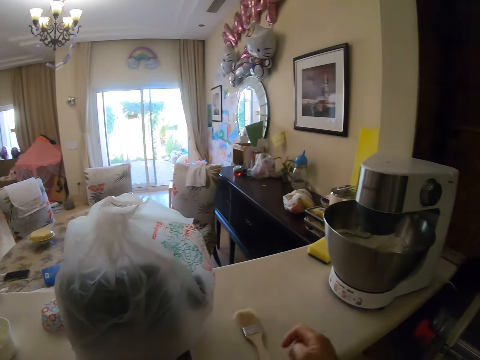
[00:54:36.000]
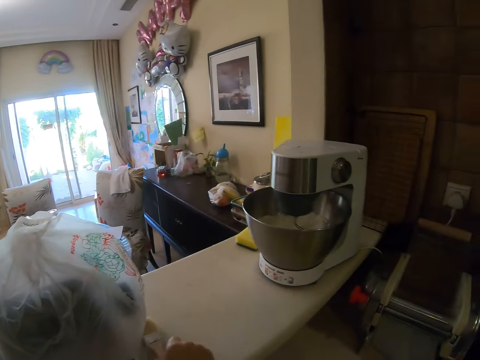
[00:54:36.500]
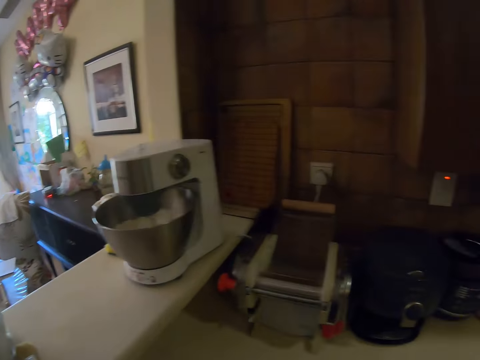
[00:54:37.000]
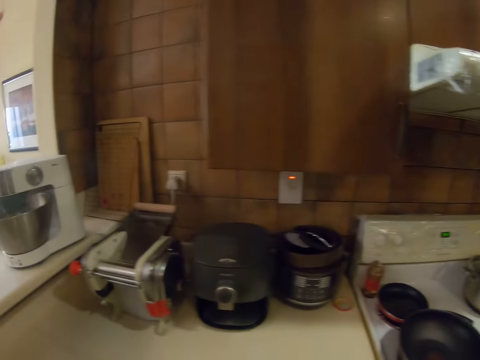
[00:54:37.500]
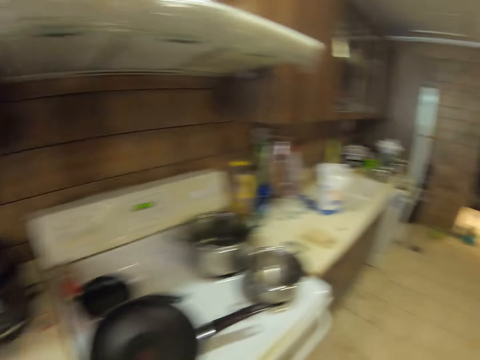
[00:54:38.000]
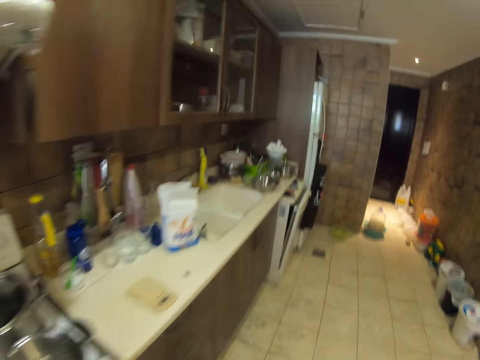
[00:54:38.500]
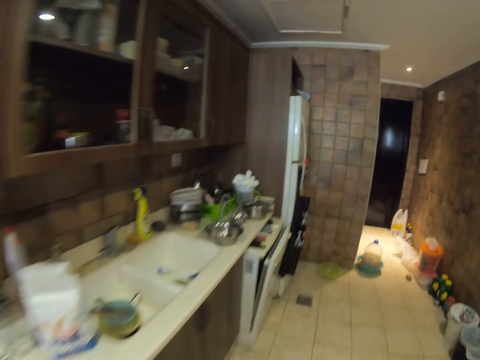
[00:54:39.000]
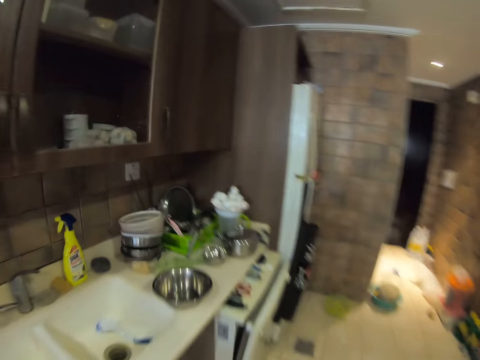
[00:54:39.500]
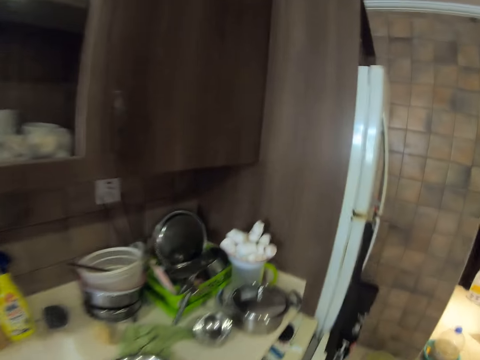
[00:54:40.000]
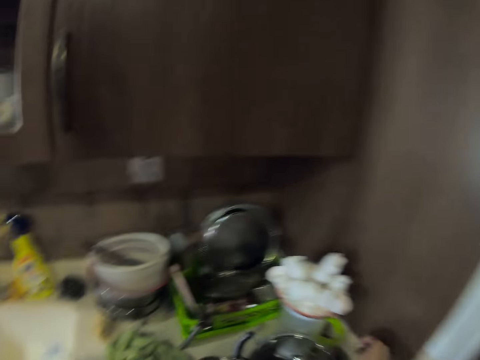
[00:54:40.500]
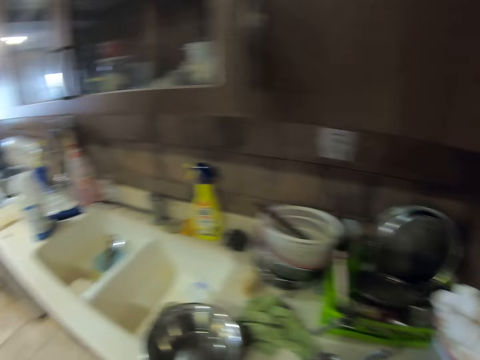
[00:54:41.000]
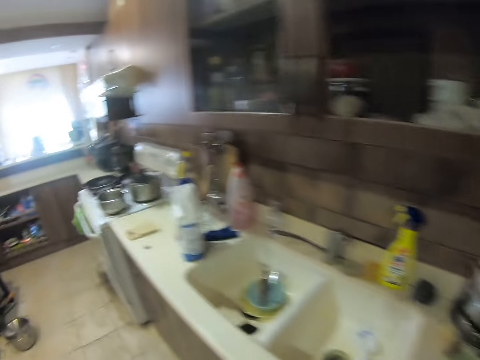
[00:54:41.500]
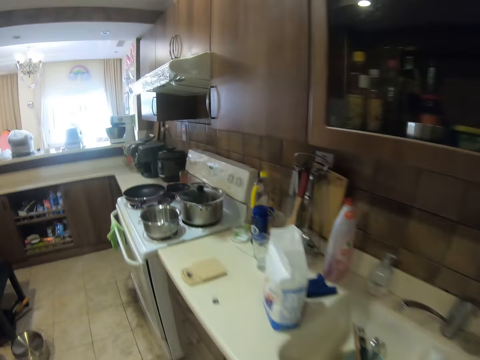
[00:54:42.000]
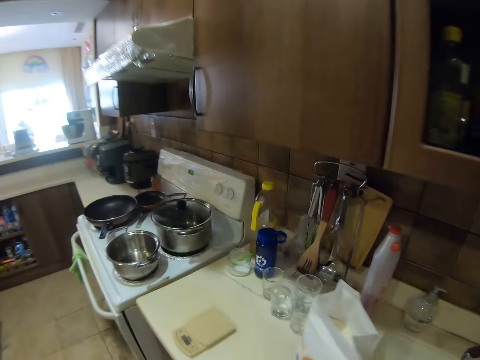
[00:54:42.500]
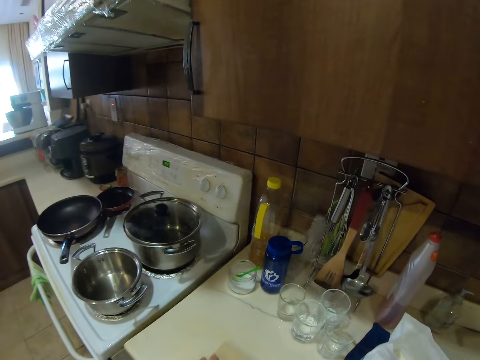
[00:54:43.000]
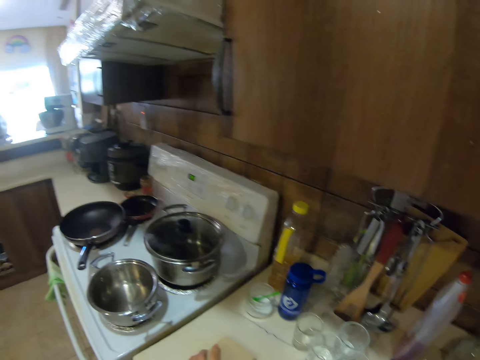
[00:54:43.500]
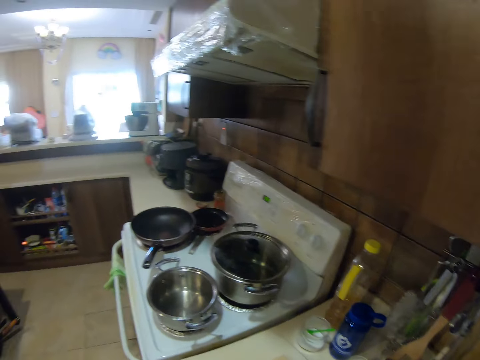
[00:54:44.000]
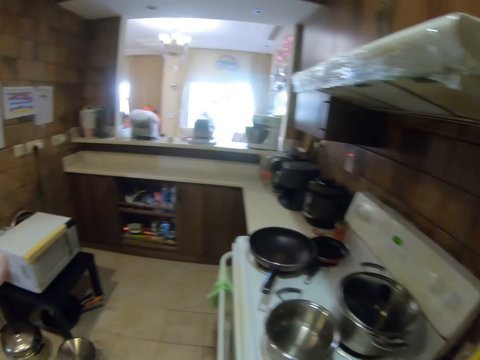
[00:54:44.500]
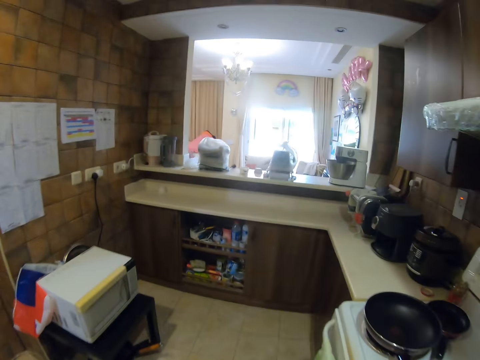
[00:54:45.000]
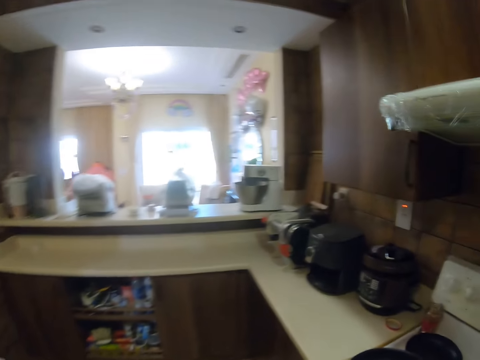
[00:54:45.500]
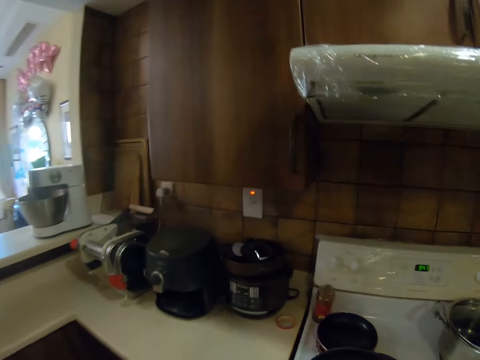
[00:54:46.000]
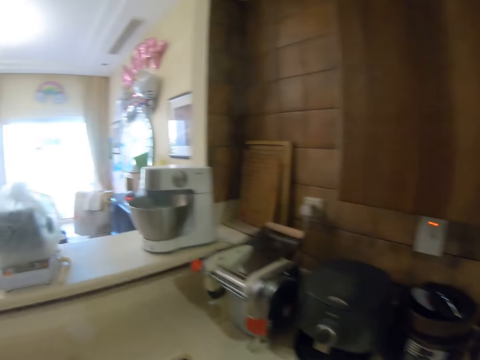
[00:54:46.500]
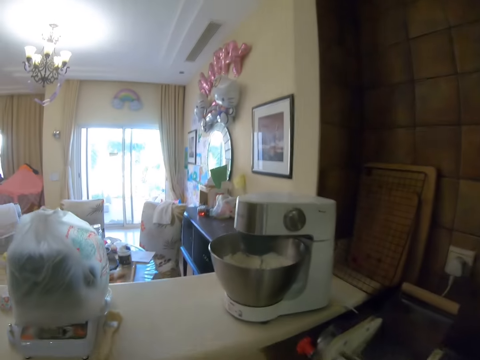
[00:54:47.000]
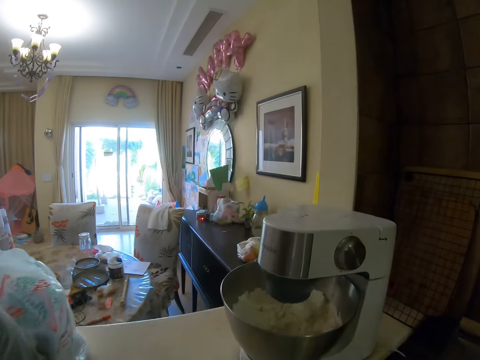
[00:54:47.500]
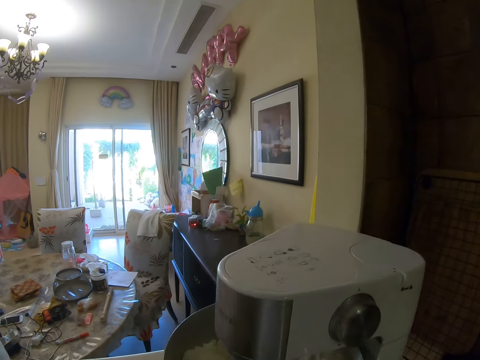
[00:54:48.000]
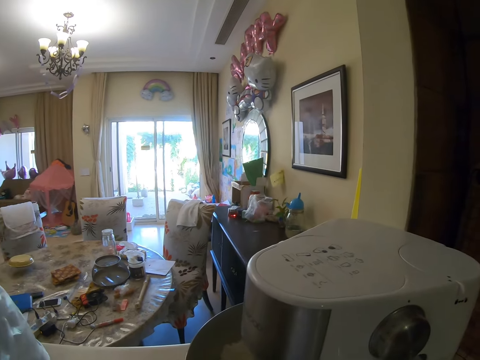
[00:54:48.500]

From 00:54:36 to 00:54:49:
The camera wearer picks something from the kitchen surface. They move a brush on the kitchen surface. They walk around the kitchen.

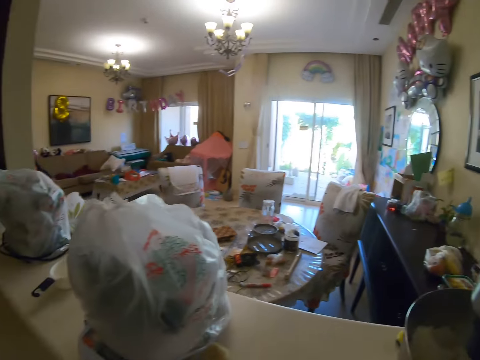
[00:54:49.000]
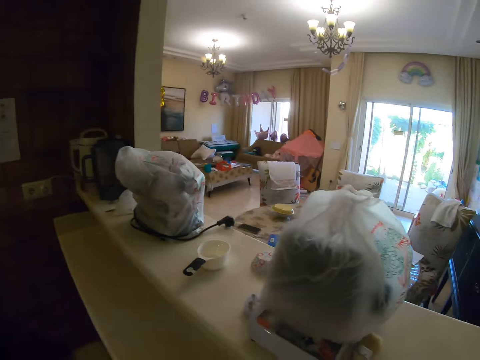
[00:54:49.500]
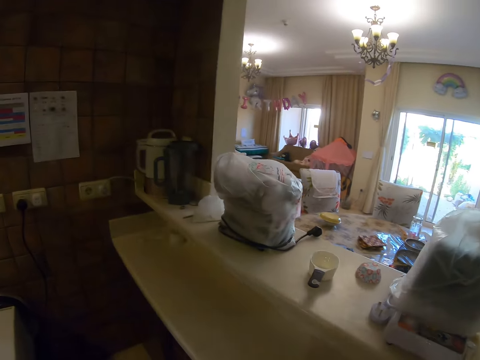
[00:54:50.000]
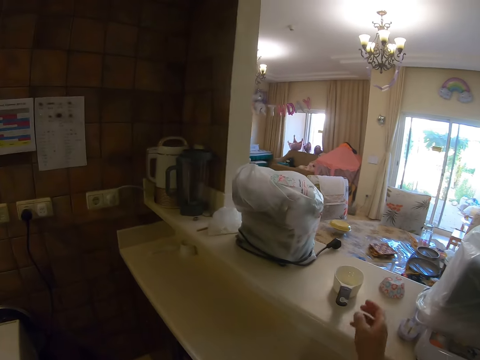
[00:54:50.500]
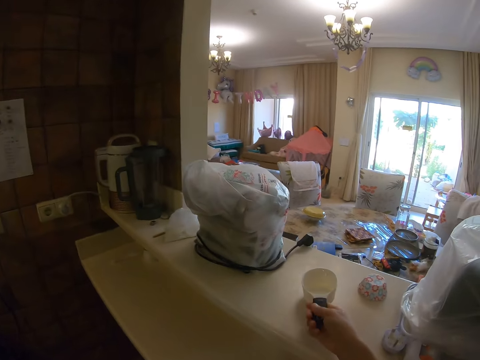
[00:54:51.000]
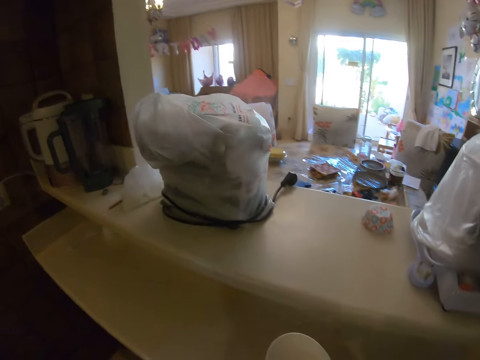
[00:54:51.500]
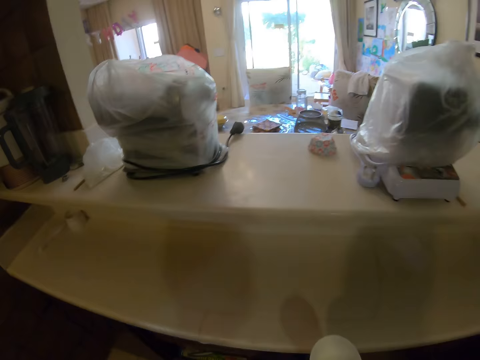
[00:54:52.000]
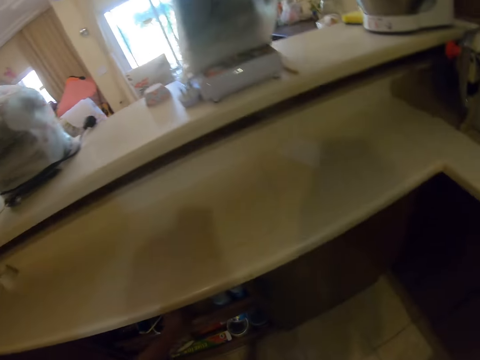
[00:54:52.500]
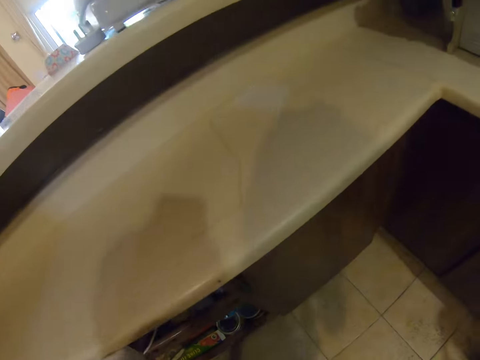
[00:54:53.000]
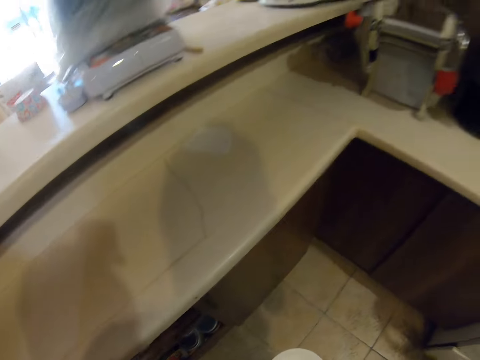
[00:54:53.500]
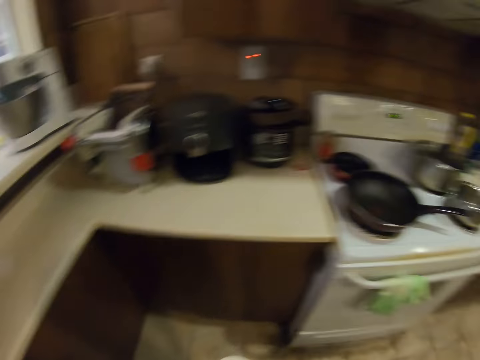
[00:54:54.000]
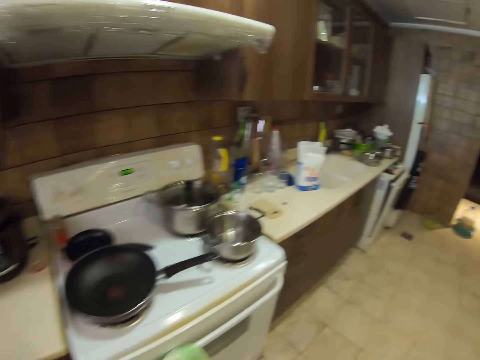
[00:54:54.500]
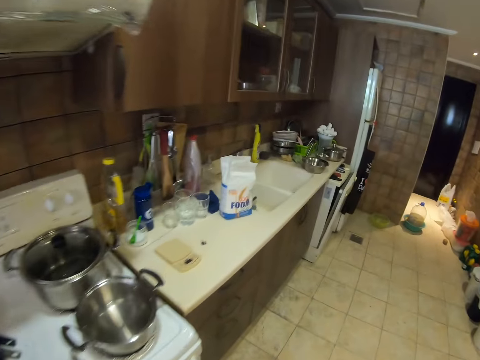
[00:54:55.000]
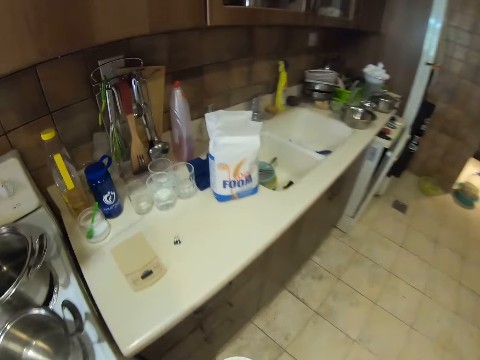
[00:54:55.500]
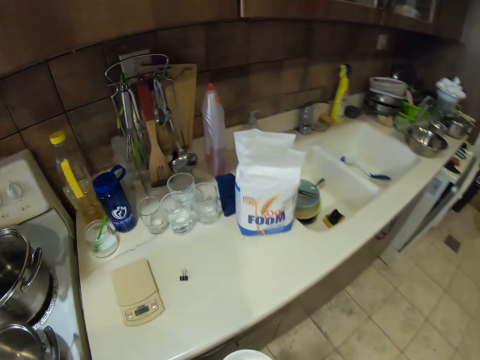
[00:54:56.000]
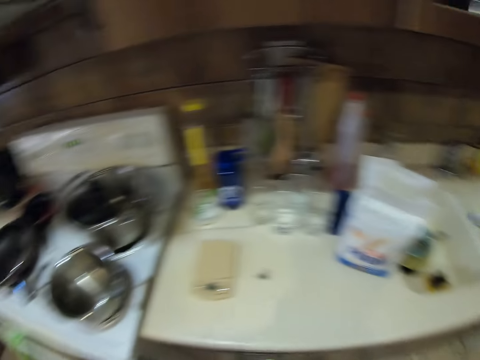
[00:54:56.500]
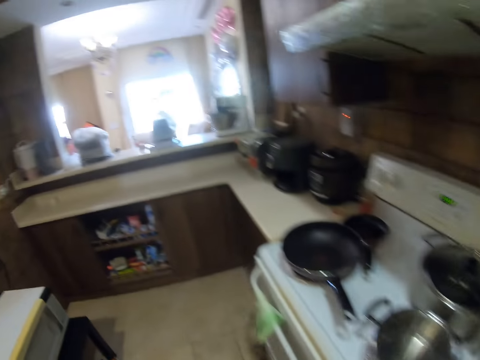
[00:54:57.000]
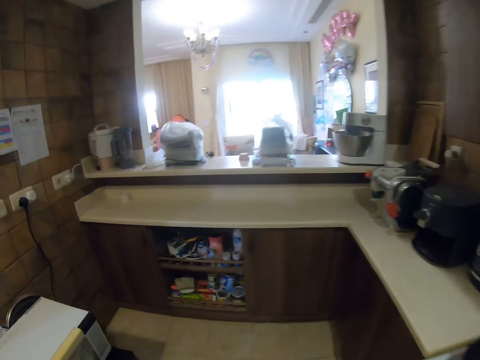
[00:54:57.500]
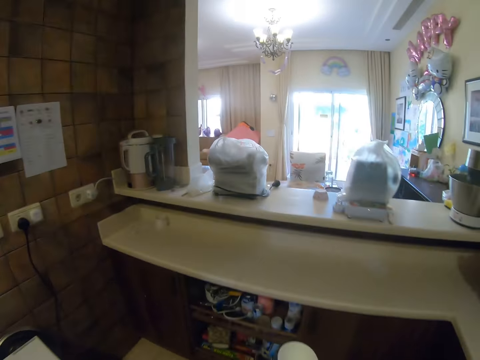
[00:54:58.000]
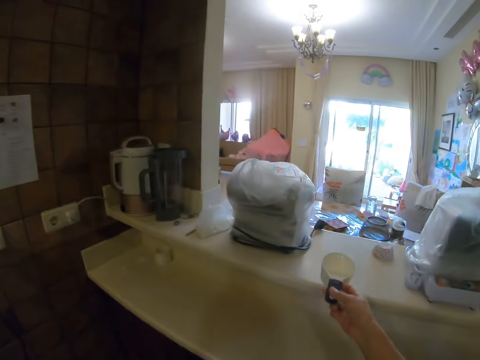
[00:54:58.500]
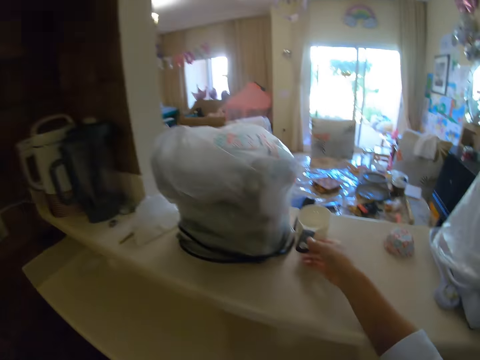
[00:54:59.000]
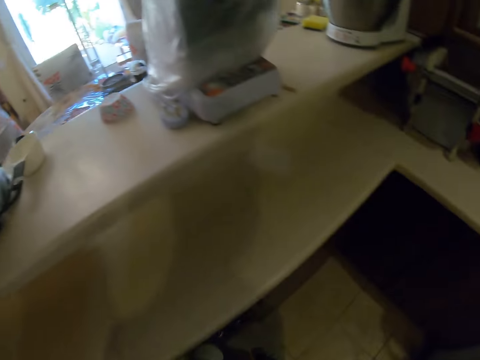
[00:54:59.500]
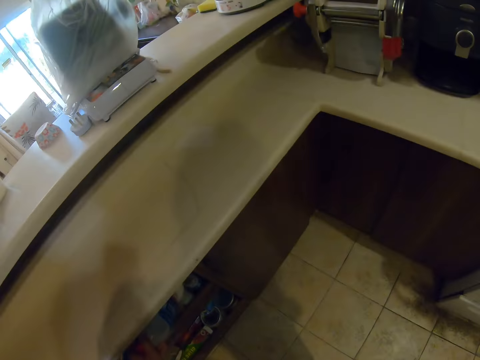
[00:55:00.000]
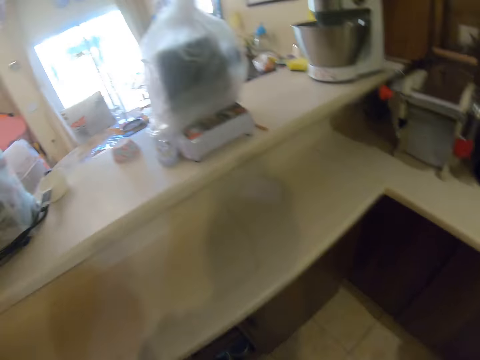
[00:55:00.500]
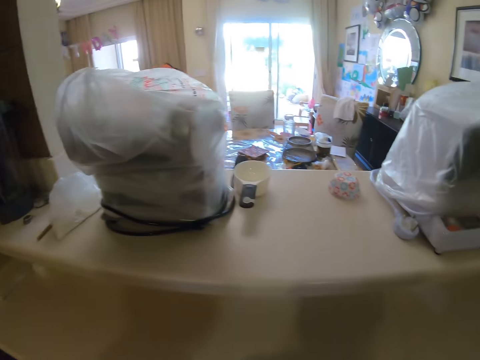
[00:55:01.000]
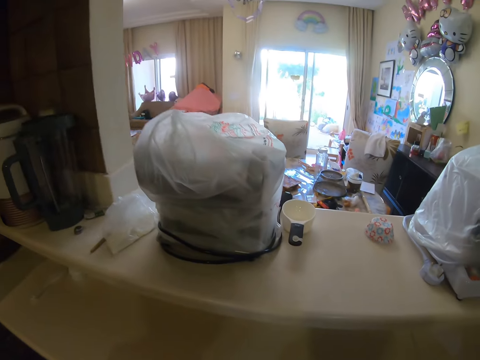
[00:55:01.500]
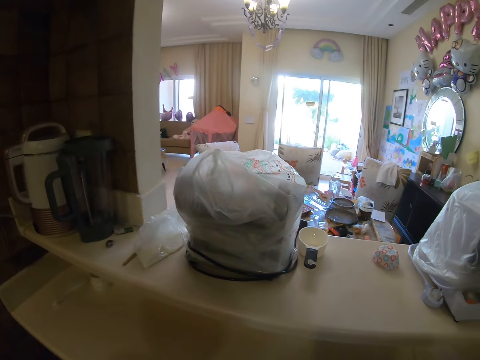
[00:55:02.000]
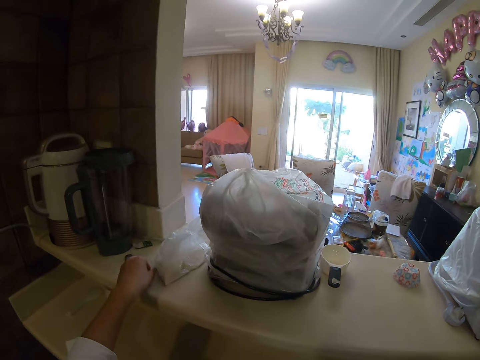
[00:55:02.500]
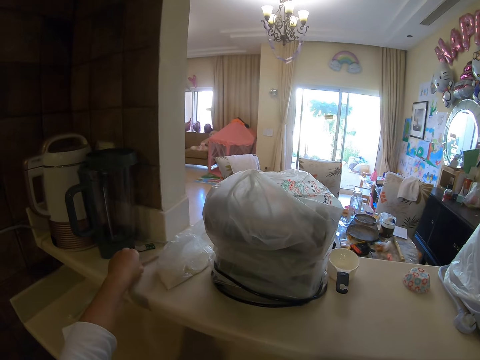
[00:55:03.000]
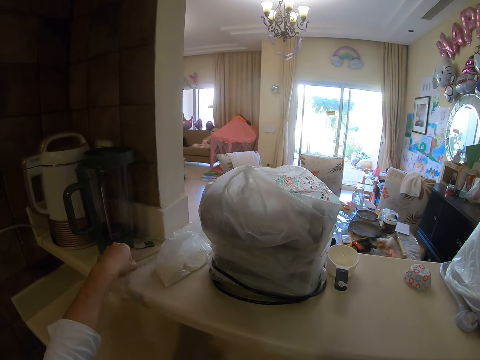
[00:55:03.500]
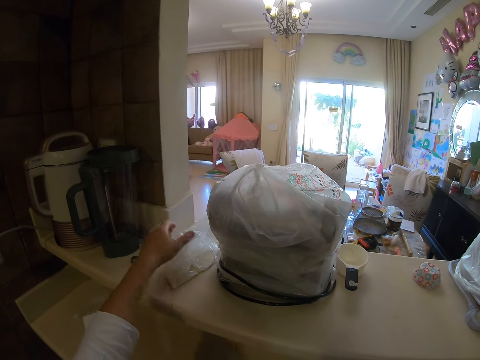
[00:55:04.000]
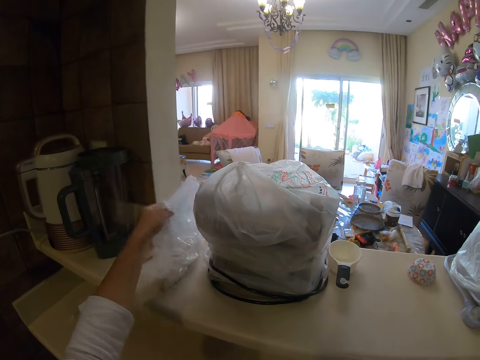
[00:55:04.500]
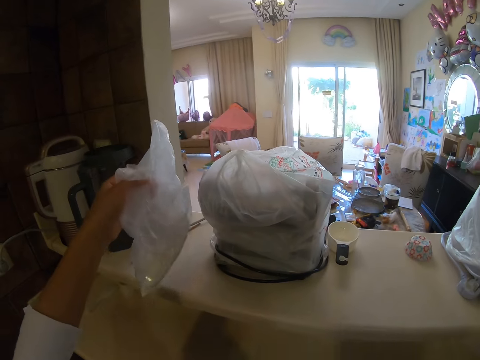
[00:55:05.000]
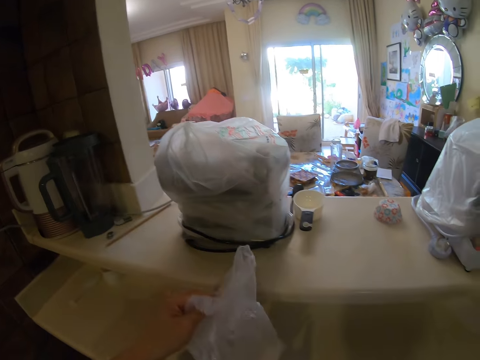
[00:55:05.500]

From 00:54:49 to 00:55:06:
The camera wearer picks up a pot from the kitchen surface. They walk around the kitchen. They drop the pot on the kitchen surface. They walk around the kitchen and look around. They move a stick on the kitchen surface. They pick up a plastic bag on the kitchen surface.
